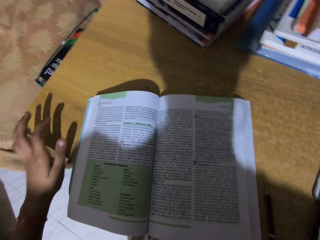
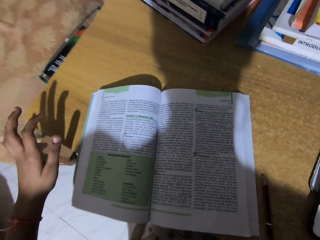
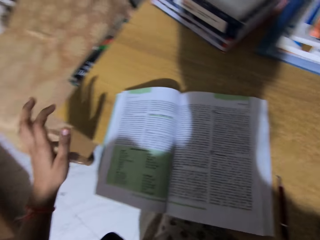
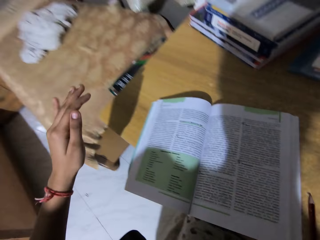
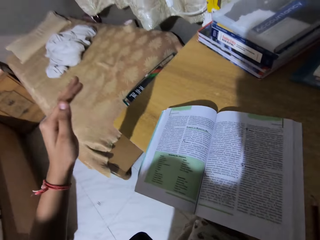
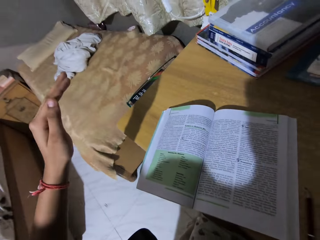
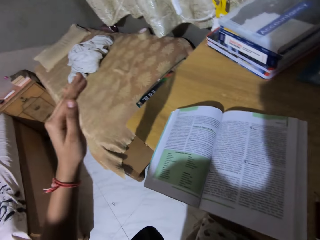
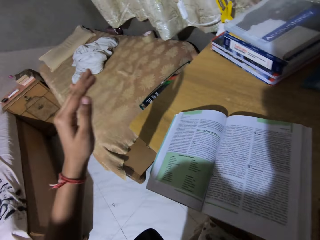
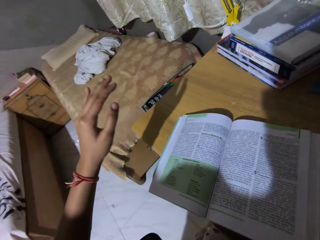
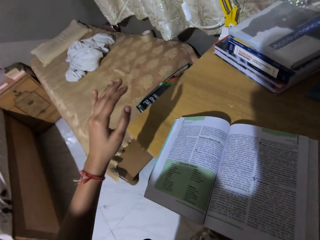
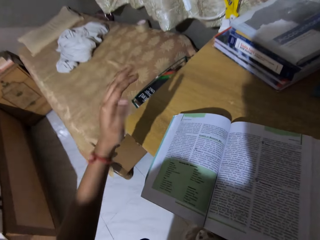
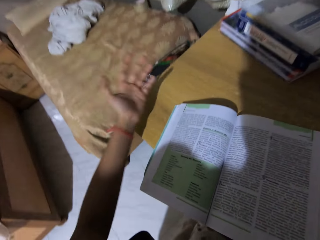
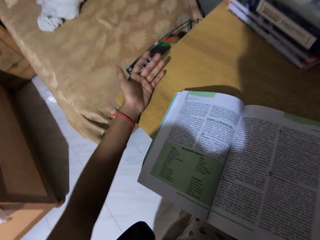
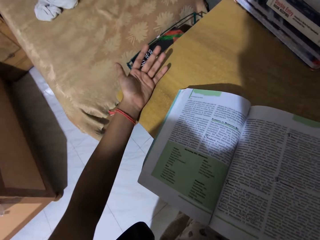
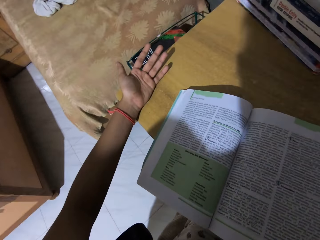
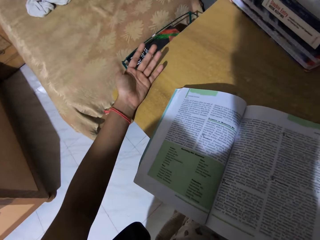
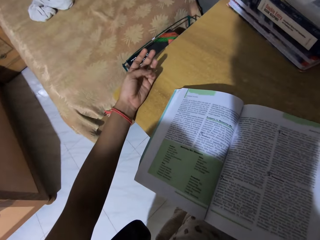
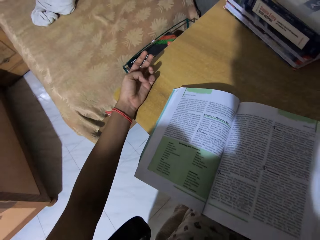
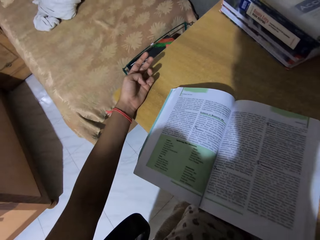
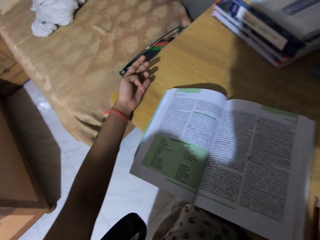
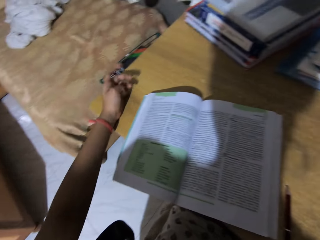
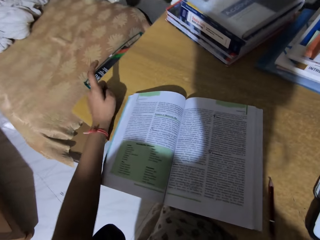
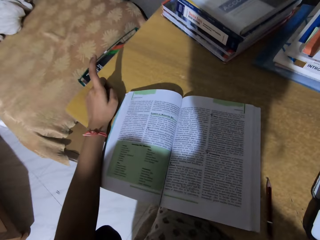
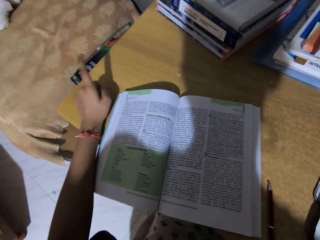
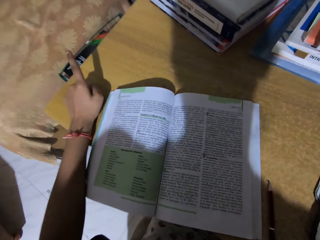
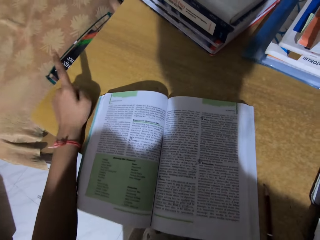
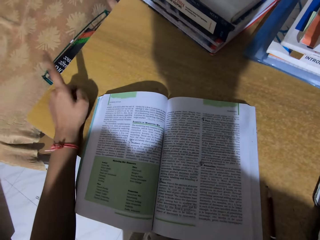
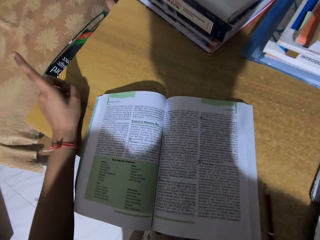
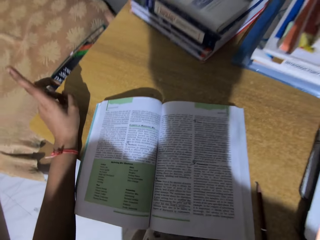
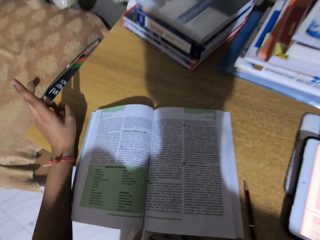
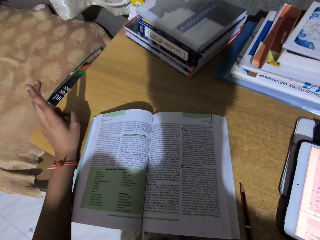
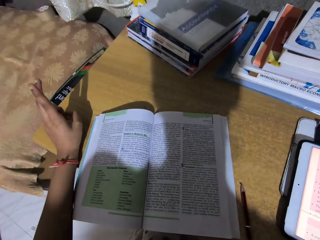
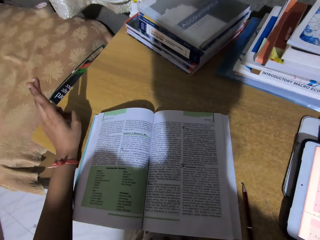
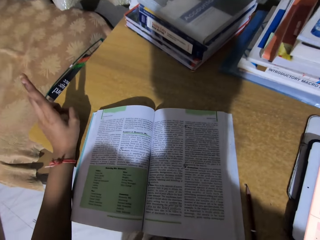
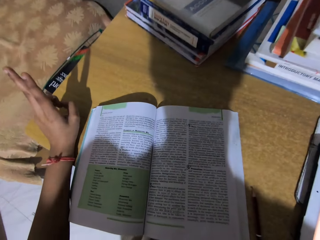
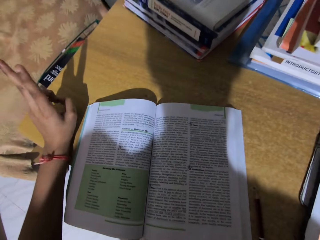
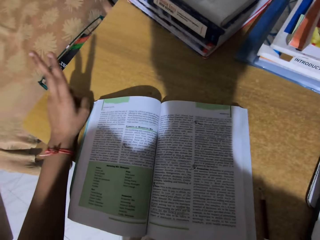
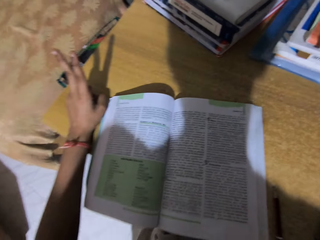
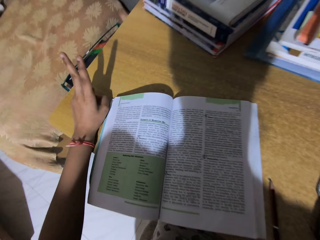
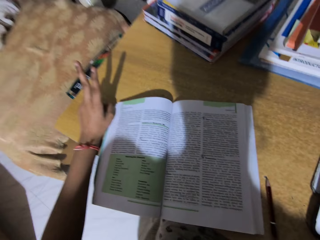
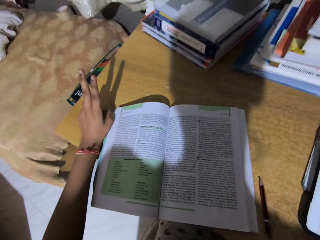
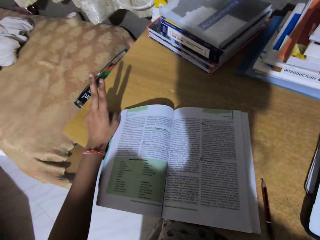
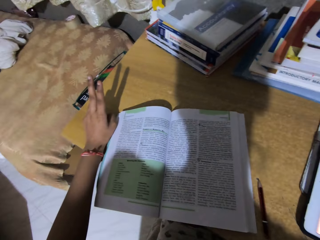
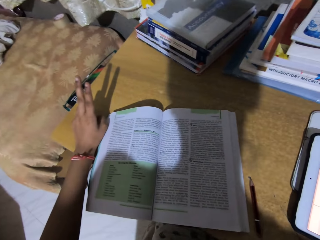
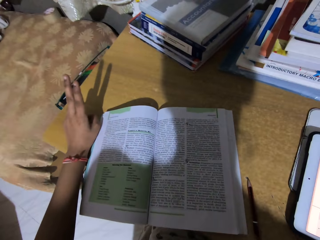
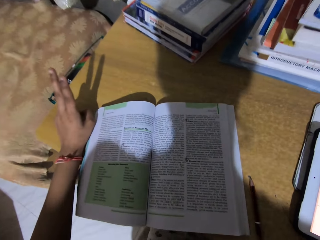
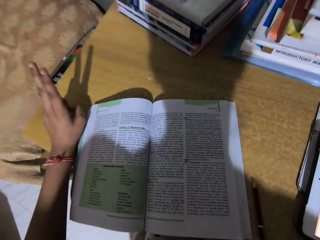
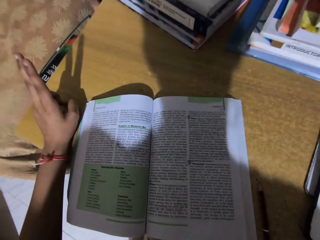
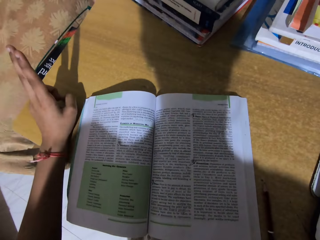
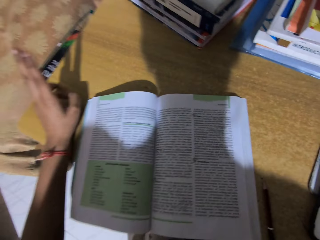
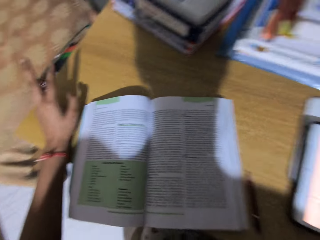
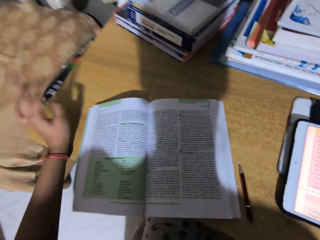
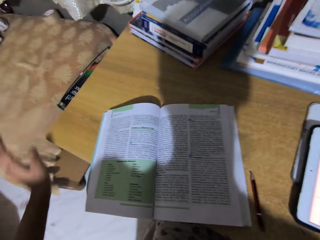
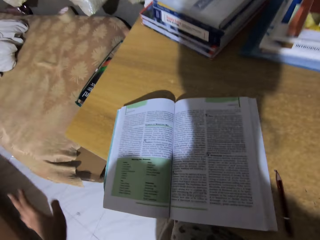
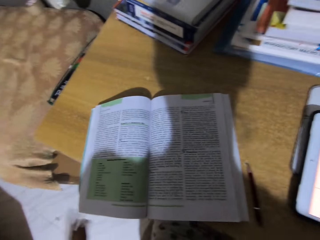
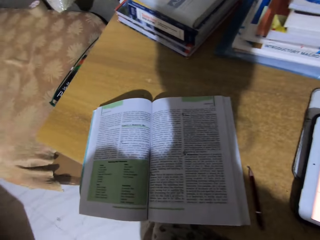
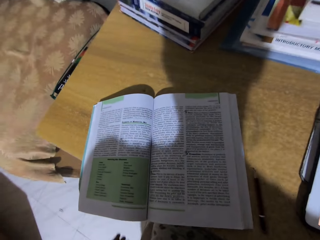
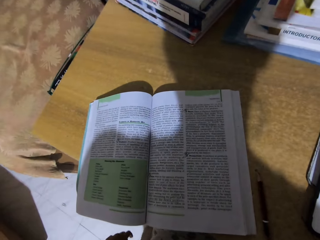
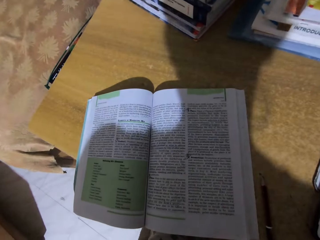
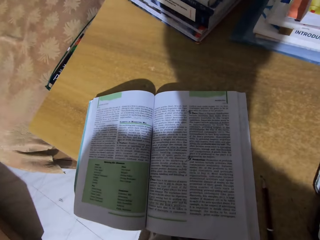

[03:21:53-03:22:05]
The camera wearer places her hand on the table. She flexes fingers.

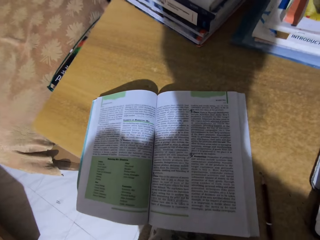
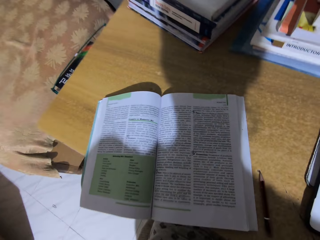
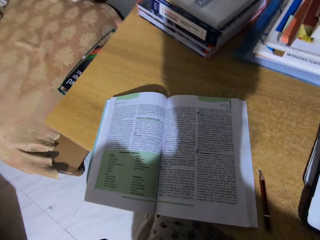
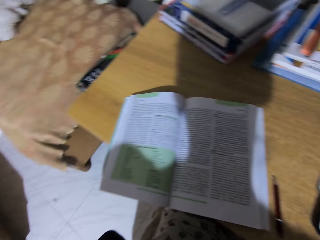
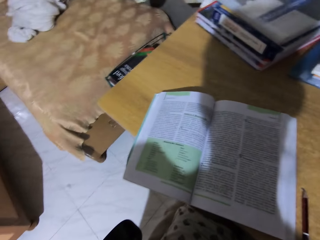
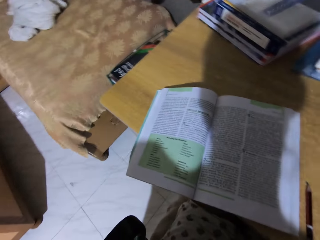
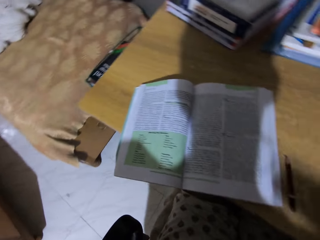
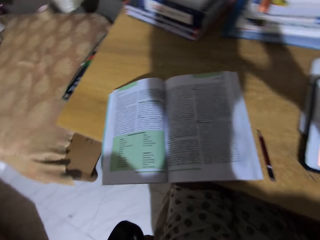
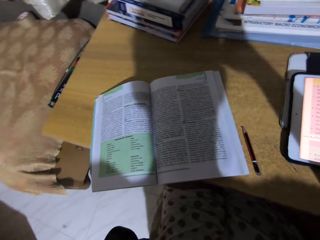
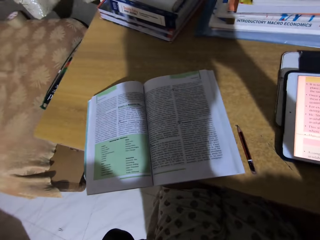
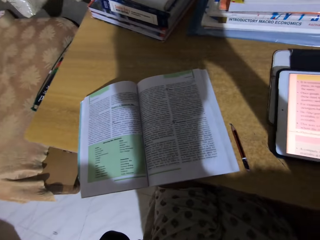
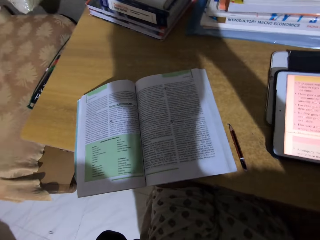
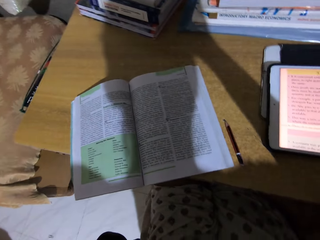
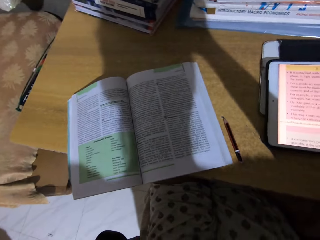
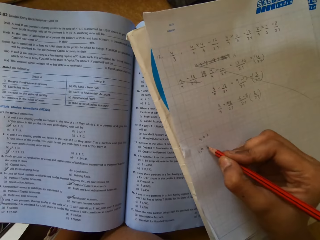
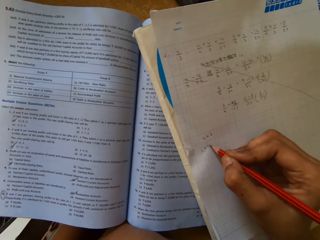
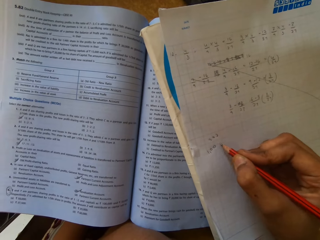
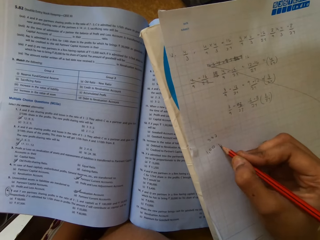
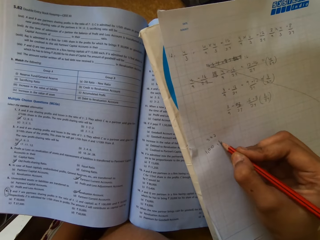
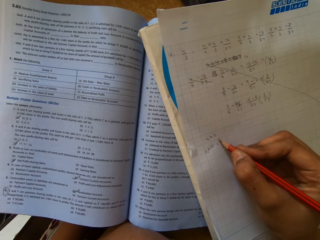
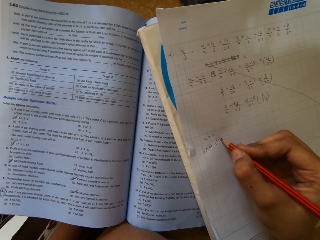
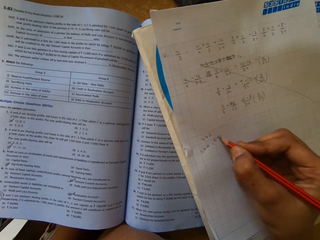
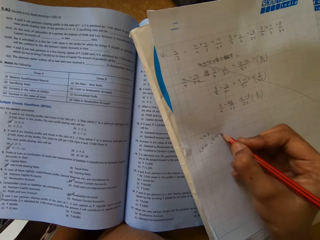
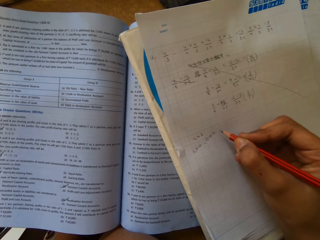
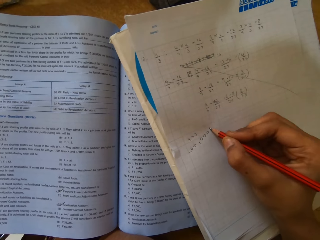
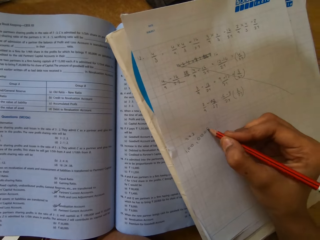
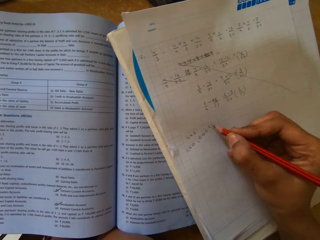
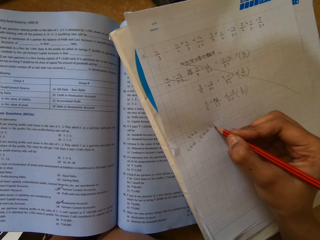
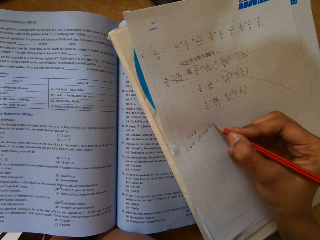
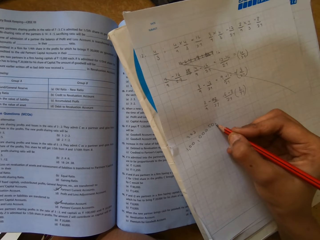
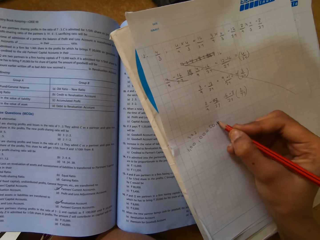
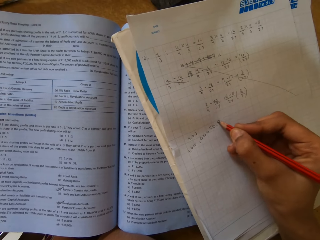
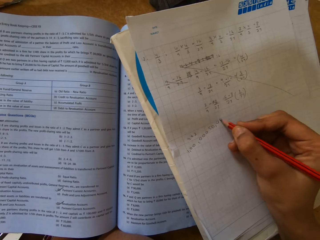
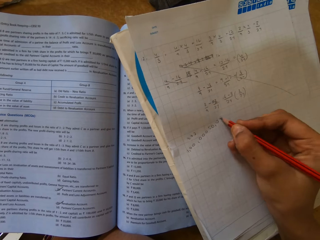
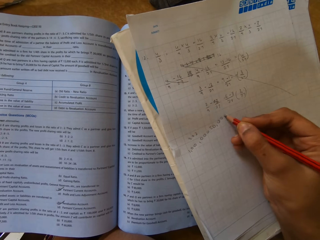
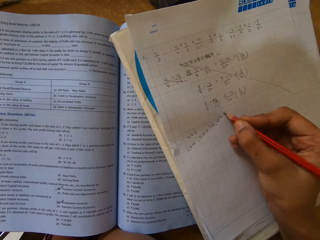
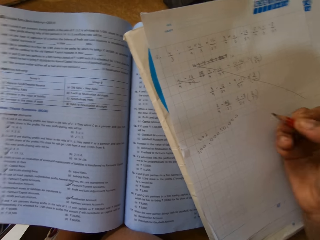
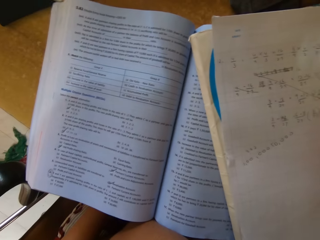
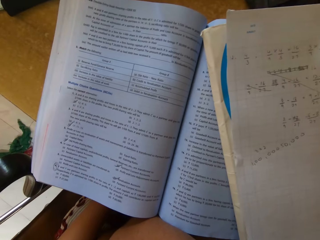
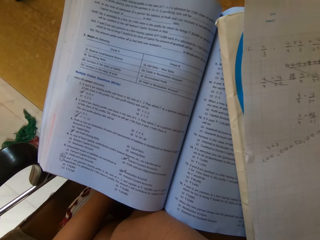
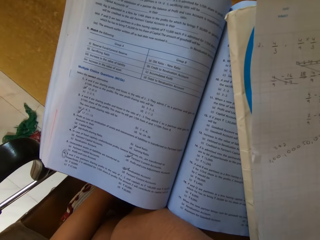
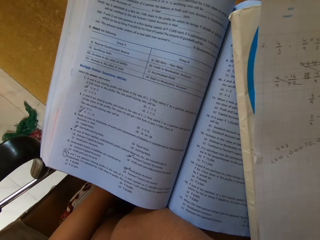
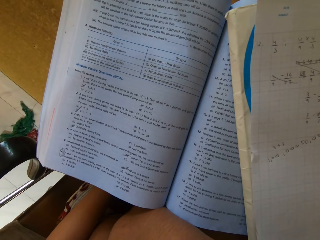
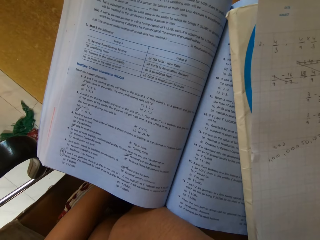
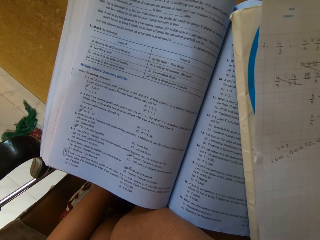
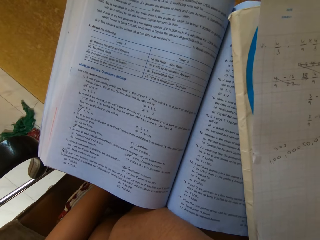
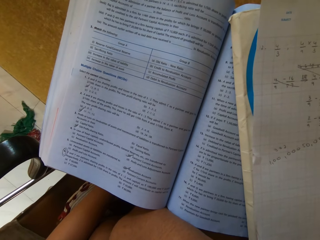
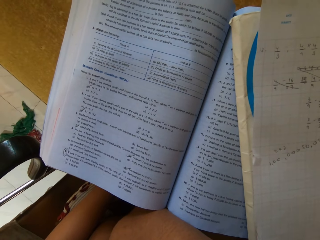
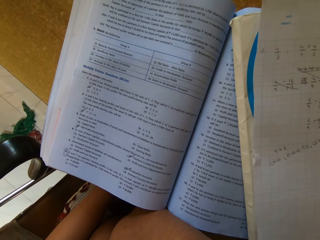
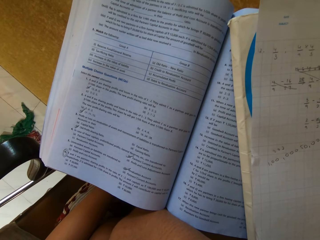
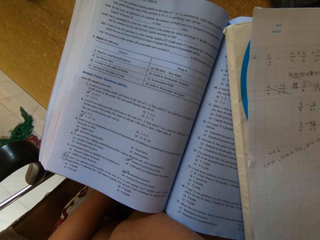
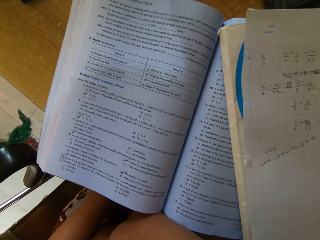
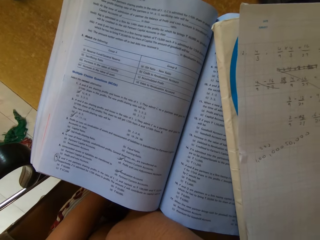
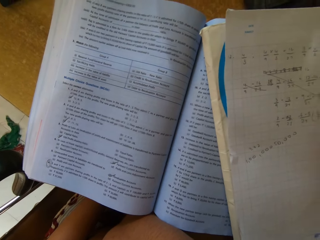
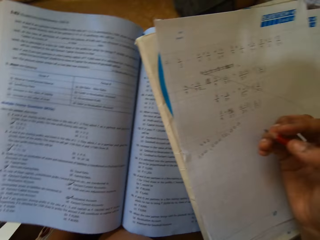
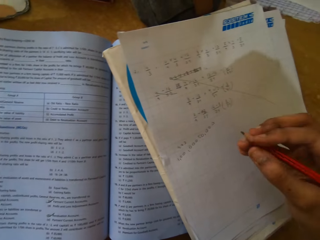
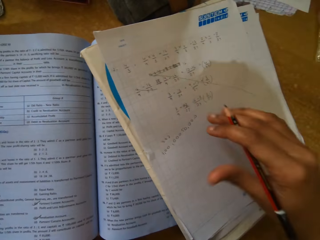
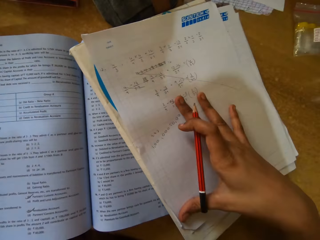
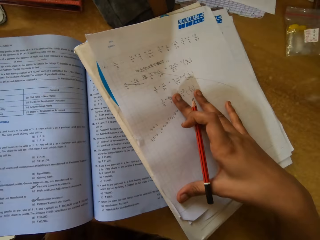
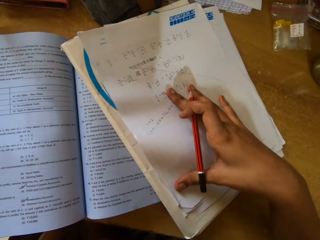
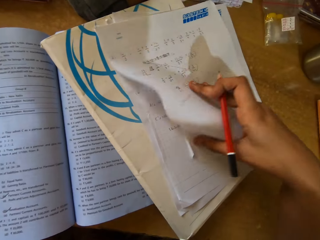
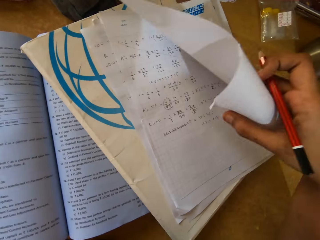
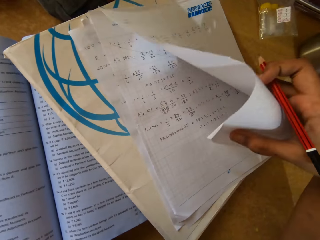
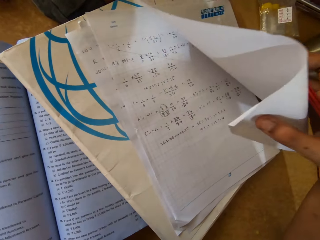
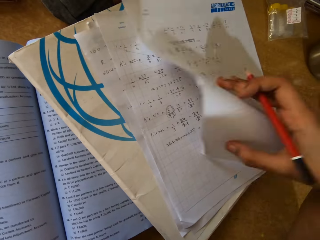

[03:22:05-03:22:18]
The camera wearer writes notes on the piece of paper with a pencil. They look at the book. They flip the paper.
